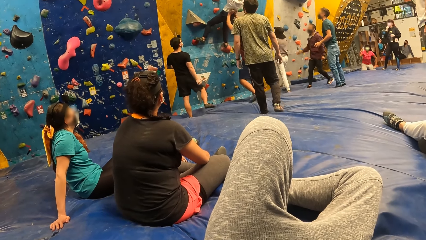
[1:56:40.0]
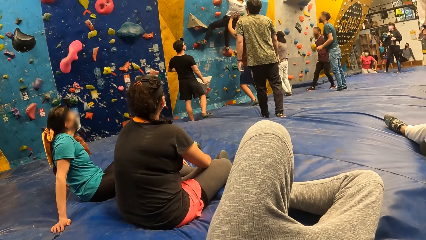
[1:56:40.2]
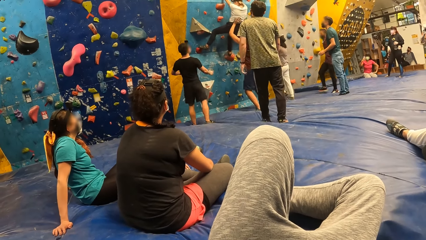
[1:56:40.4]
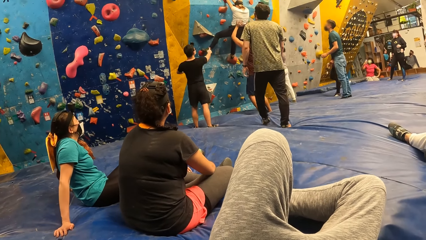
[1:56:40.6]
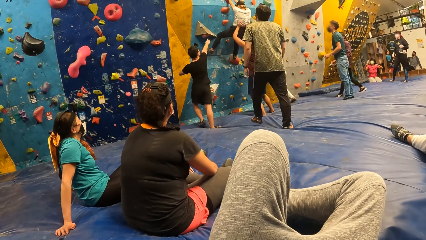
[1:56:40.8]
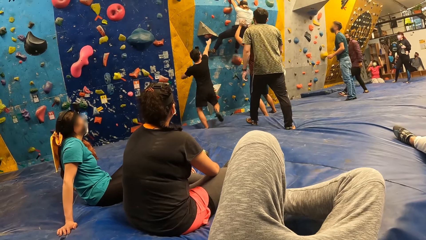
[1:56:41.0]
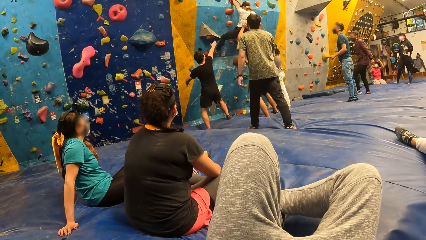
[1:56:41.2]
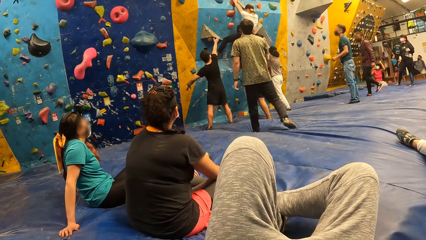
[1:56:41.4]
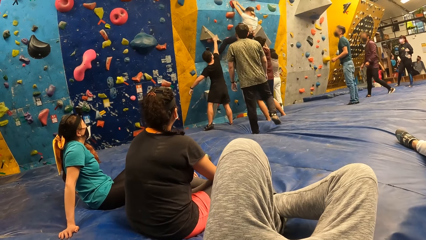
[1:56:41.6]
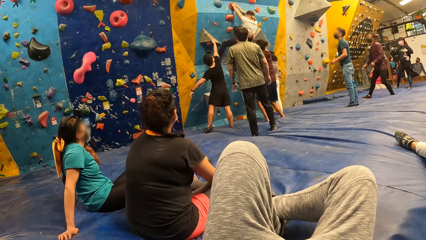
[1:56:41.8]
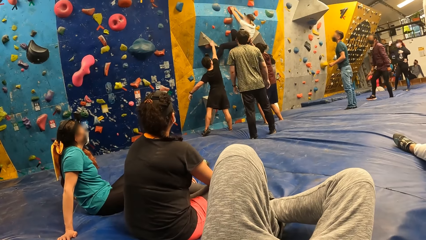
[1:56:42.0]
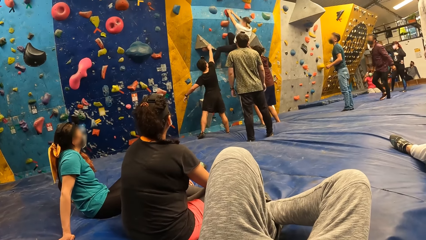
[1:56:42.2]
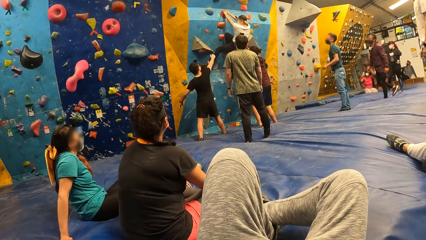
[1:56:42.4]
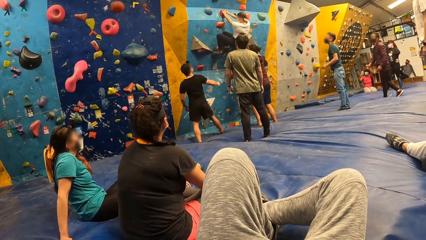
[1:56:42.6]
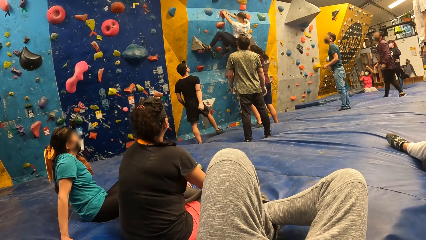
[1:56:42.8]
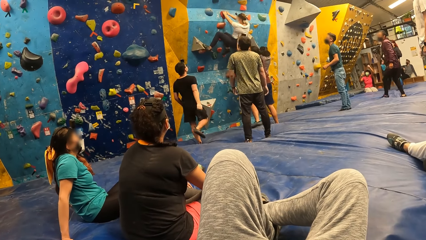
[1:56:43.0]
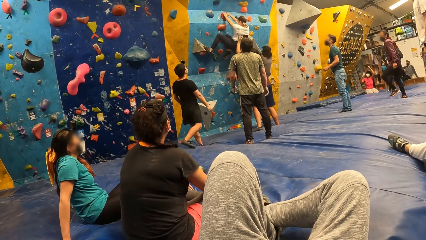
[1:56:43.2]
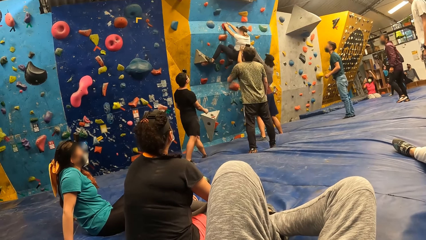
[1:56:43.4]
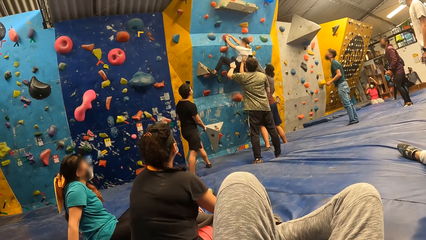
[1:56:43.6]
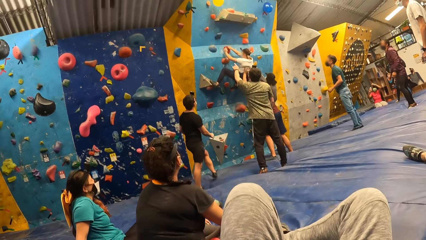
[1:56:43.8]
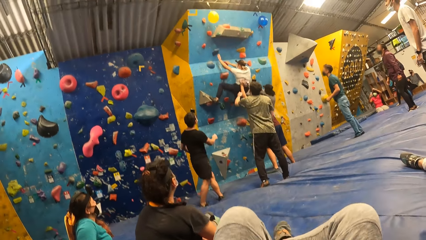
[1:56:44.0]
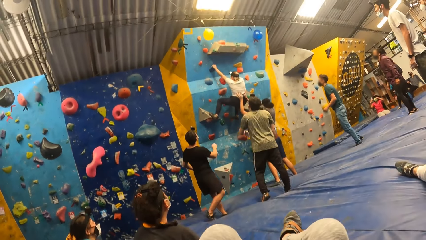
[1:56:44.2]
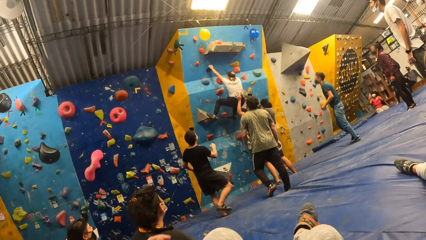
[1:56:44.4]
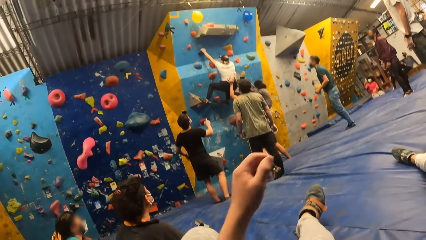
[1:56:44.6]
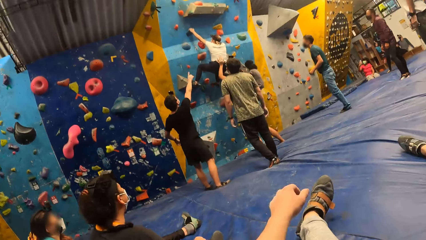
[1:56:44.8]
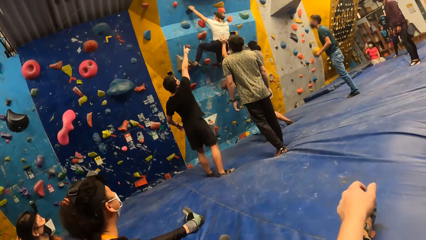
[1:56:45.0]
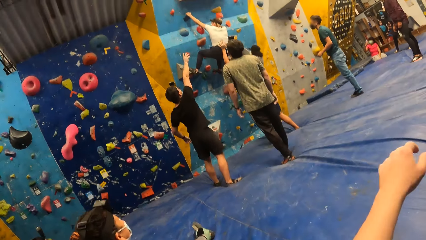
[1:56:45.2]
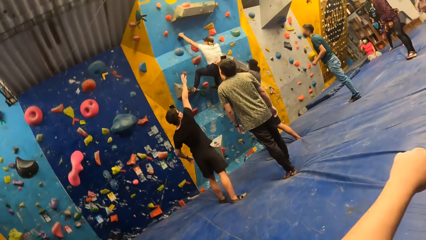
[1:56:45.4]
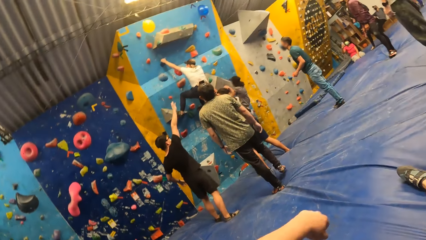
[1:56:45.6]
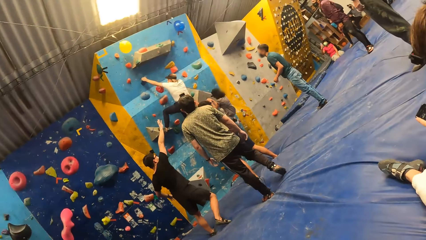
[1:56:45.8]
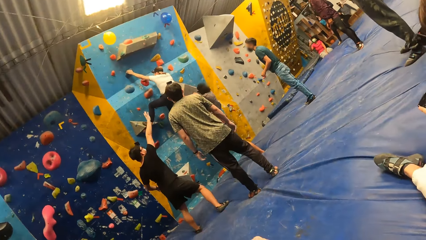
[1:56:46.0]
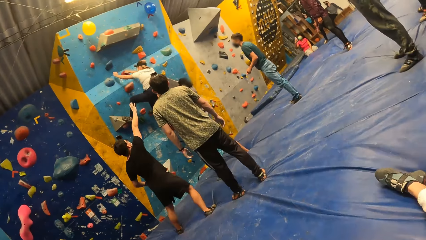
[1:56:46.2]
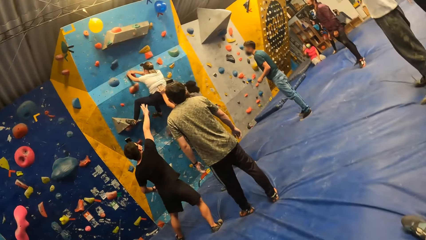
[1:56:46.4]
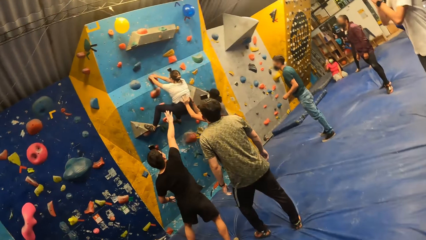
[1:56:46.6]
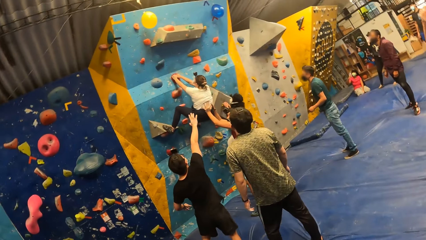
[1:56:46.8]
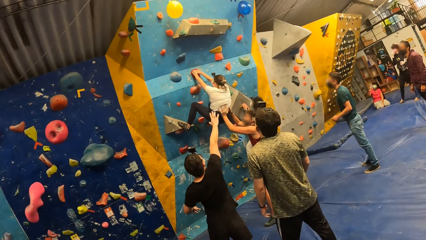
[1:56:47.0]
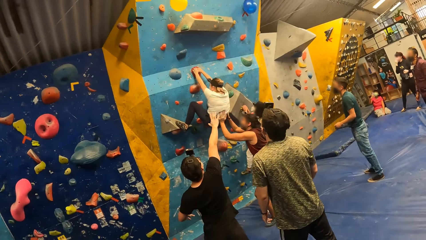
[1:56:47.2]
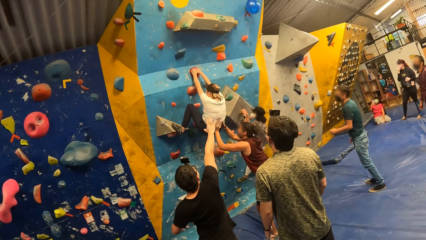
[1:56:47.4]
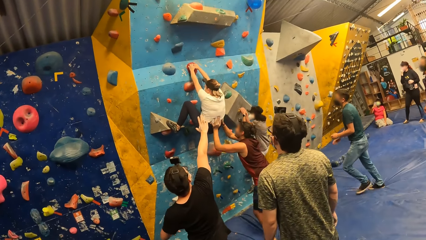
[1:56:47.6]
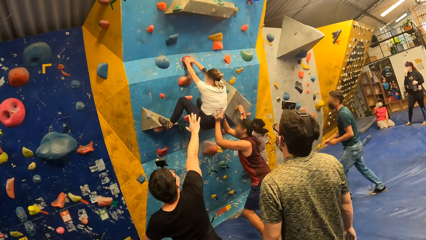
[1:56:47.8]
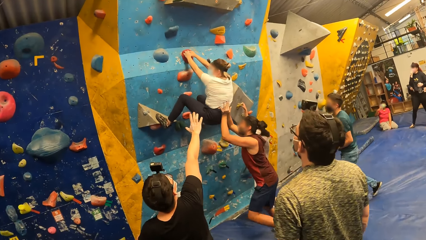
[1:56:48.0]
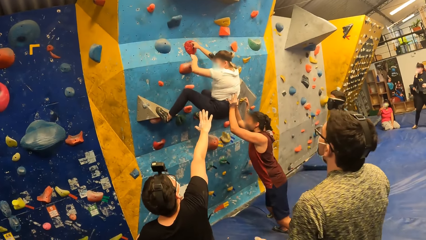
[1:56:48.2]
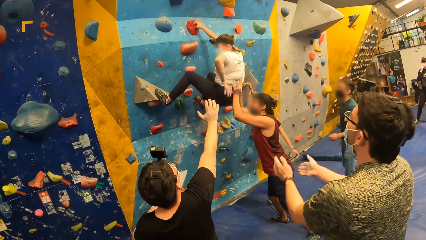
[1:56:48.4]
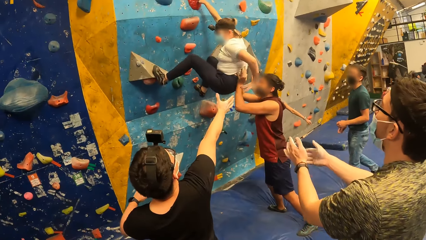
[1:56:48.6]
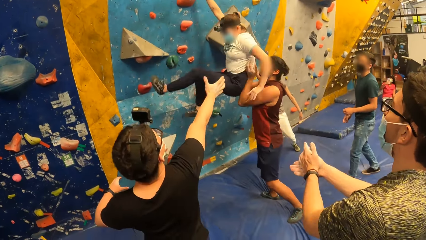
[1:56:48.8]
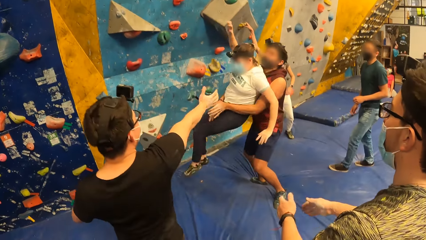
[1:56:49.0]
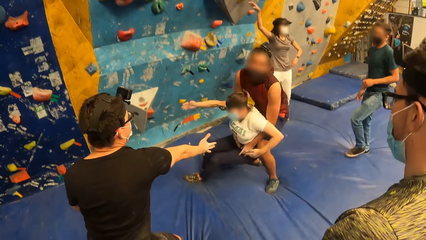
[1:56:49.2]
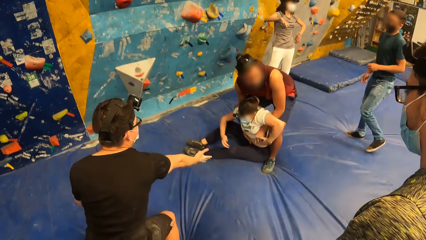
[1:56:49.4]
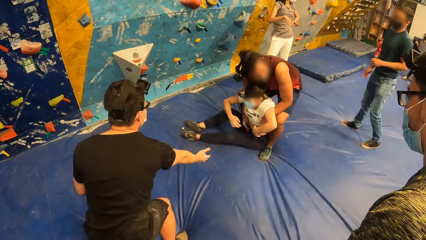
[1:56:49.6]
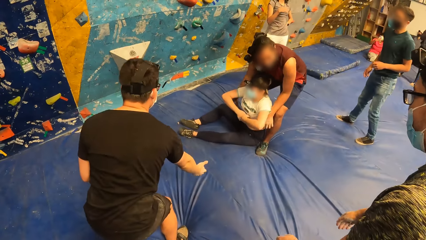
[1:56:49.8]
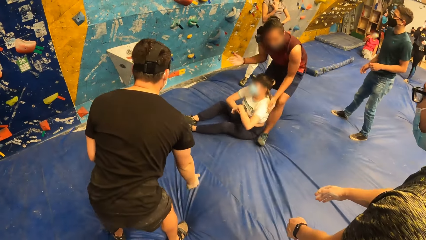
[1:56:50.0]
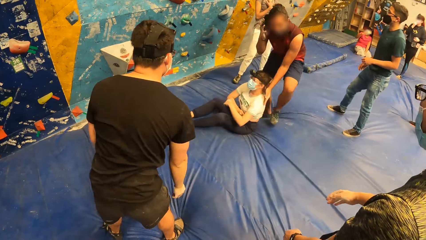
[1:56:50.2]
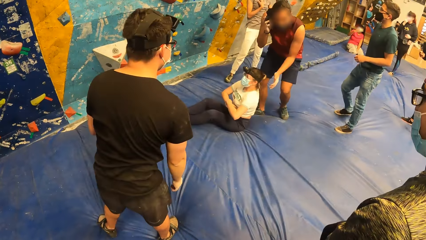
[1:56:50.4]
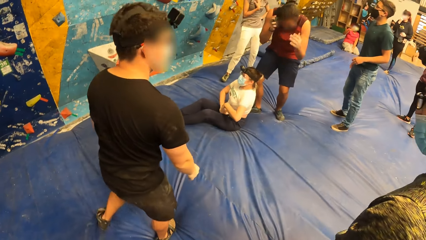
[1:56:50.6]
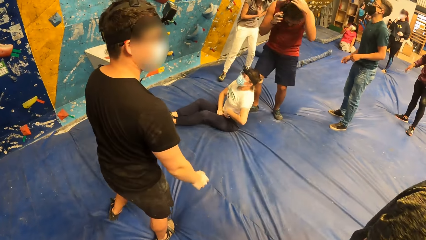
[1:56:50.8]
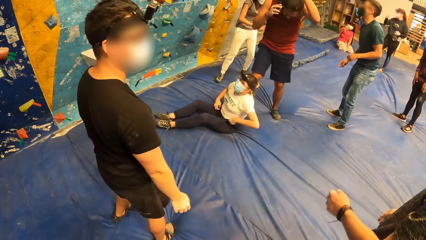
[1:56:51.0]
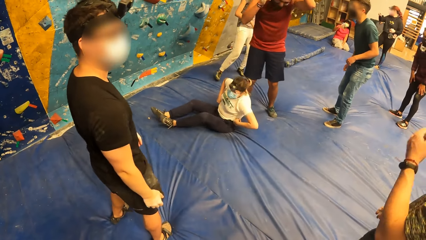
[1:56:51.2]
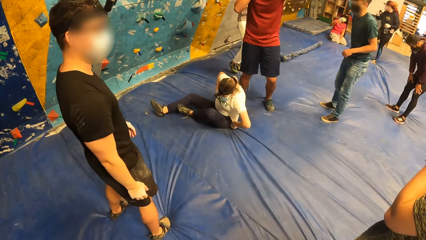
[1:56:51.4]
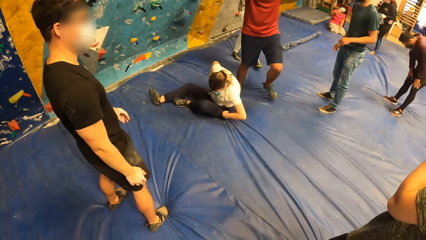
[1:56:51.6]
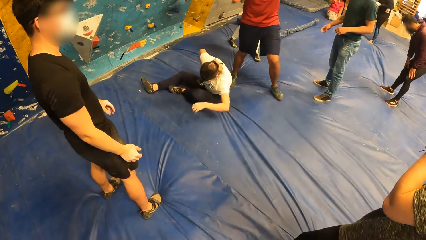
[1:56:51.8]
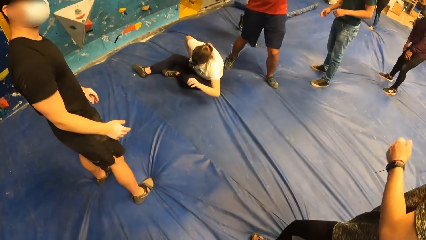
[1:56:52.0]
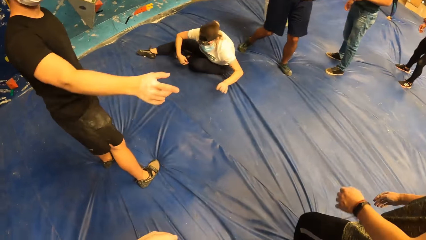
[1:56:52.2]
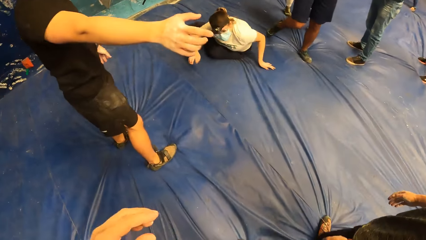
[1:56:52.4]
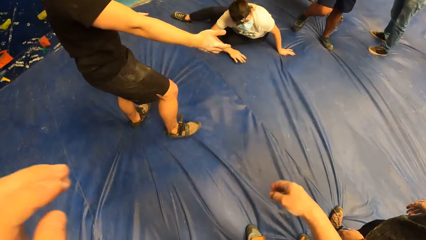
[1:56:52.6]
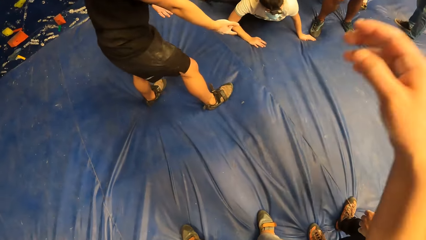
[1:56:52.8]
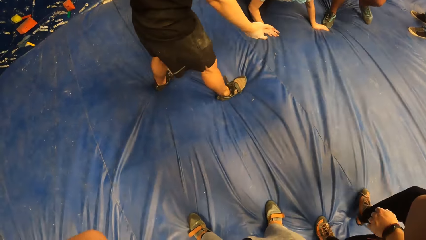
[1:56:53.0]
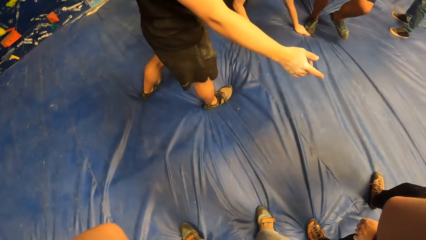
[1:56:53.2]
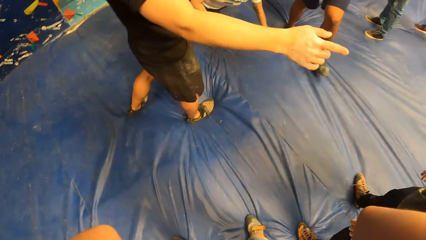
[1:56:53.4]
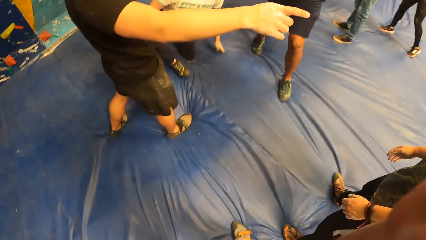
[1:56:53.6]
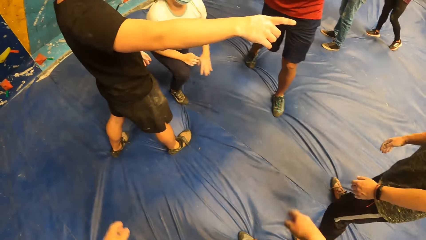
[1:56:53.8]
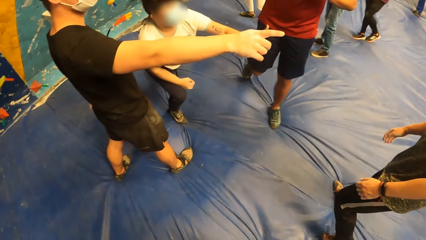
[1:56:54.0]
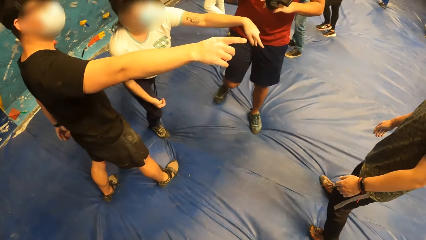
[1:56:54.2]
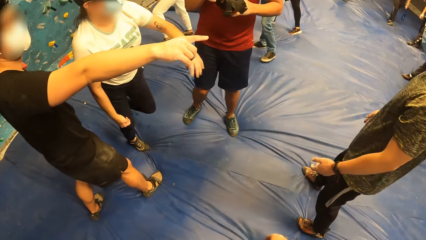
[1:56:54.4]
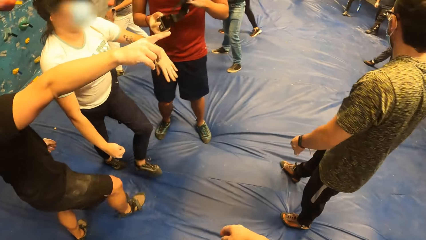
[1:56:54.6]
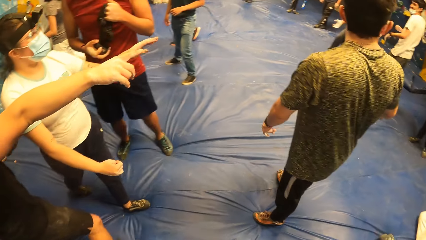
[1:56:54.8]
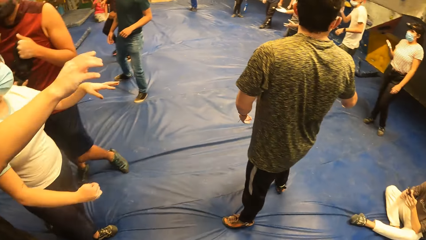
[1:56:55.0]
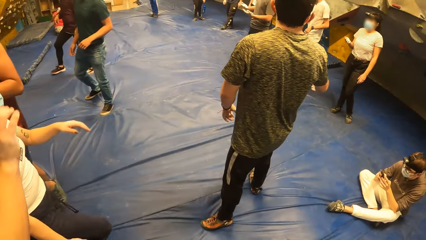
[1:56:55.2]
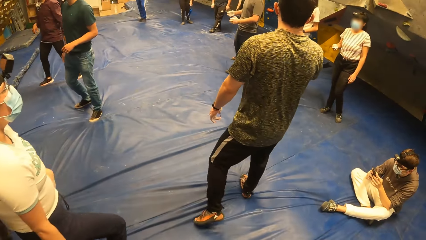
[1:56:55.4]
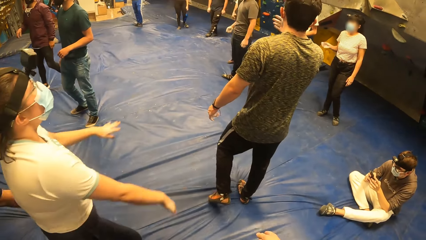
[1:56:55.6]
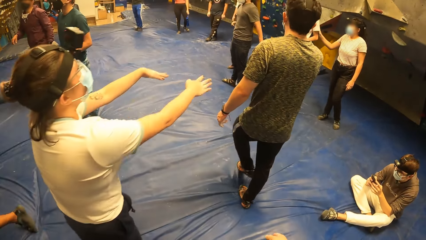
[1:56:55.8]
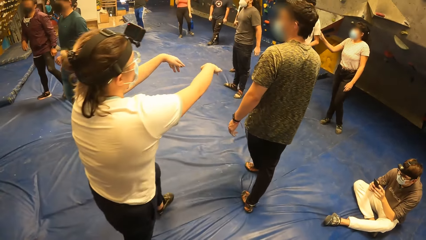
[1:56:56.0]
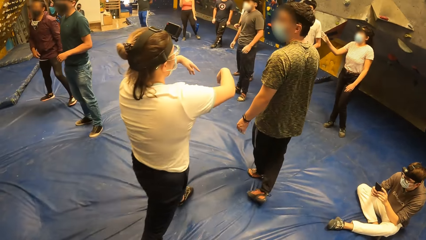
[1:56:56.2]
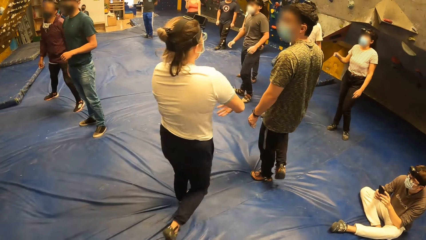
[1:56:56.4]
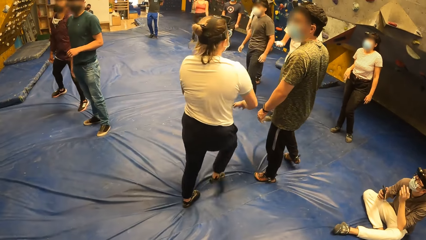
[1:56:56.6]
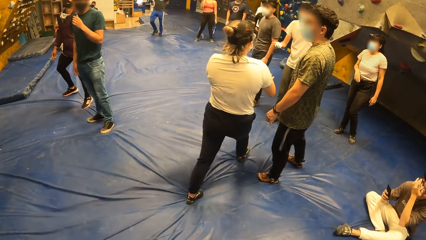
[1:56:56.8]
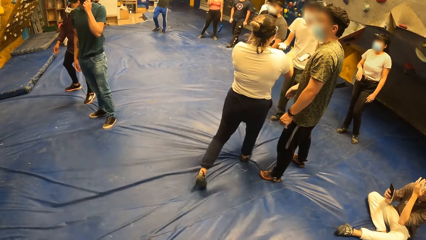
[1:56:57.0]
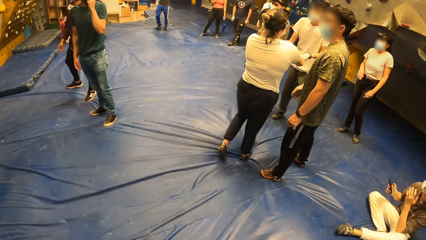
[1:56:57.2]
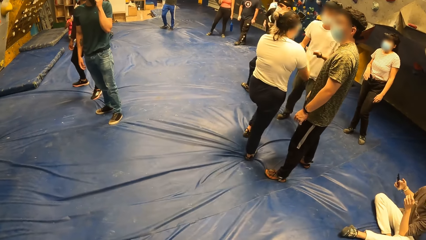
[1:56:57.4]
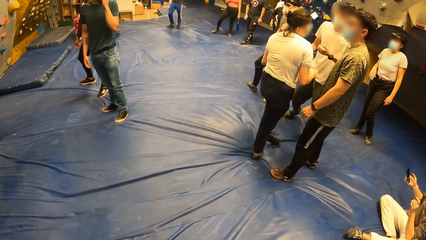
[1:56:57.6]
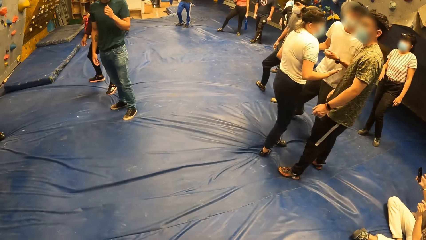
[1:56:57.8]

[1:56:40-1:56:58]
A person pushes another person on the climbing wall. A third person taps a rock on the climbing wall. The camera wearer adjusts her body on the floor. She stands up. The second person falls to the ground. The camera wearer gestures out. She looks around.
